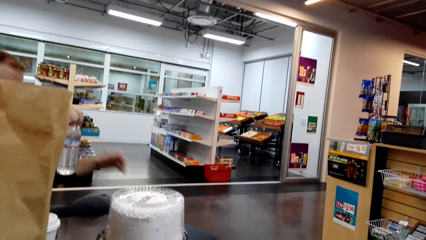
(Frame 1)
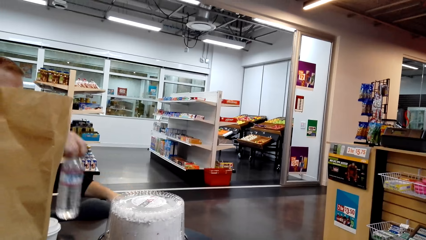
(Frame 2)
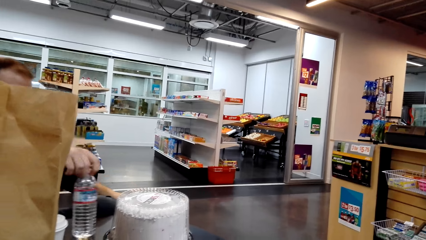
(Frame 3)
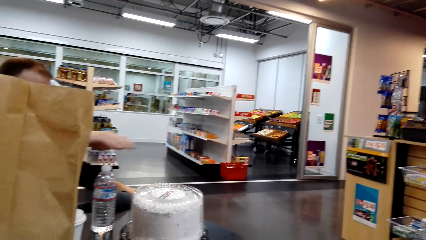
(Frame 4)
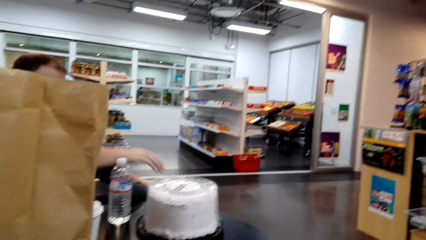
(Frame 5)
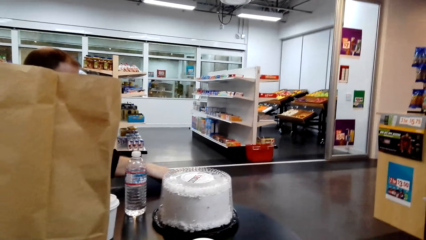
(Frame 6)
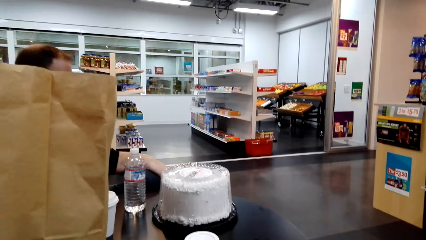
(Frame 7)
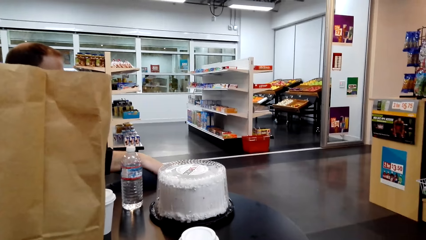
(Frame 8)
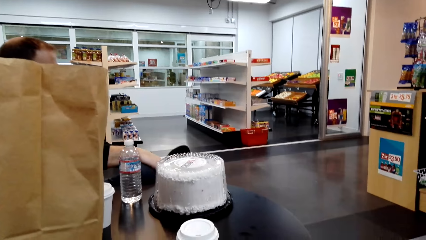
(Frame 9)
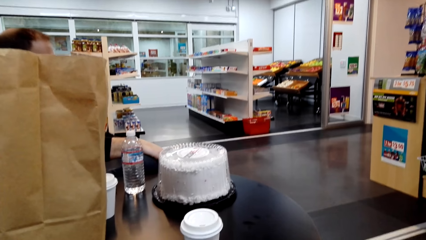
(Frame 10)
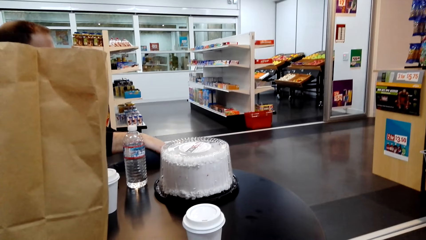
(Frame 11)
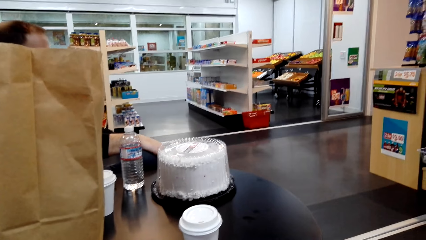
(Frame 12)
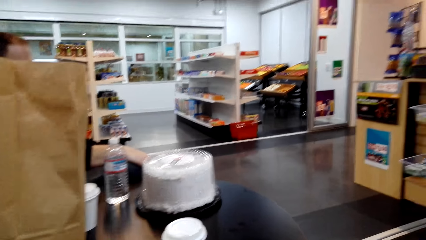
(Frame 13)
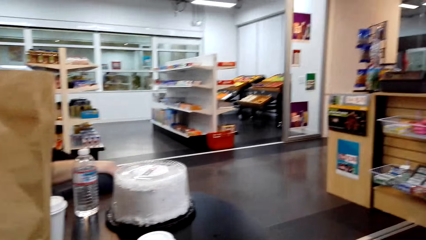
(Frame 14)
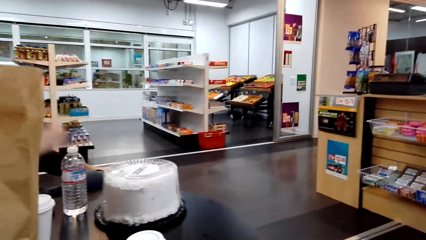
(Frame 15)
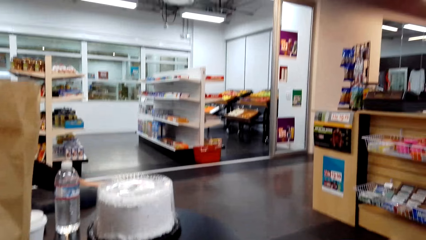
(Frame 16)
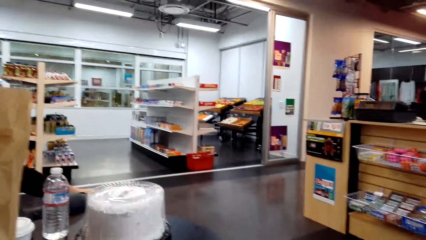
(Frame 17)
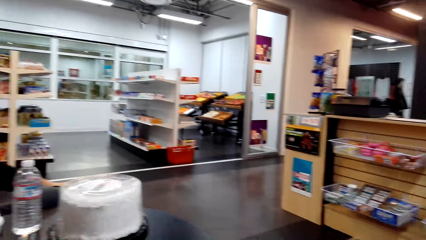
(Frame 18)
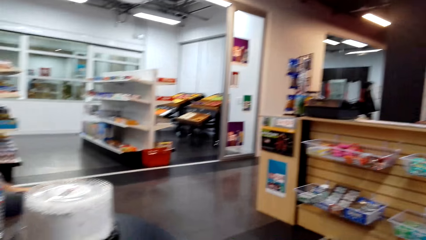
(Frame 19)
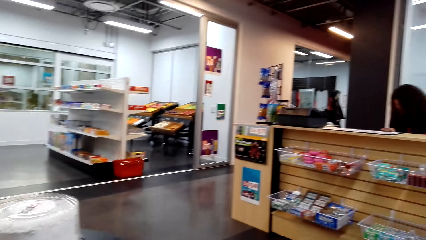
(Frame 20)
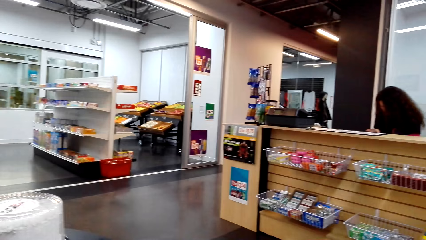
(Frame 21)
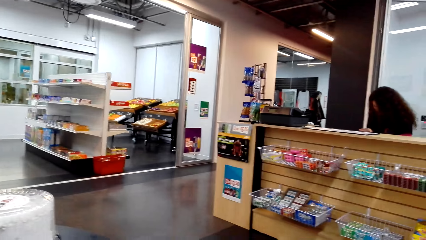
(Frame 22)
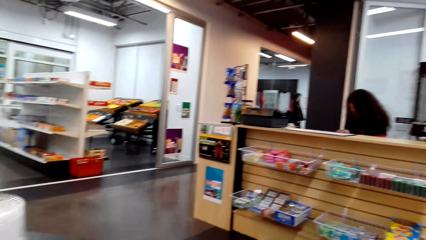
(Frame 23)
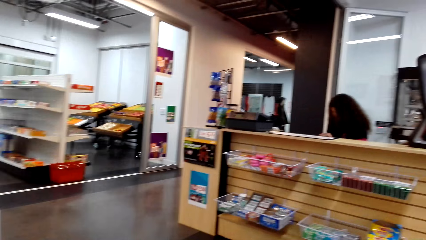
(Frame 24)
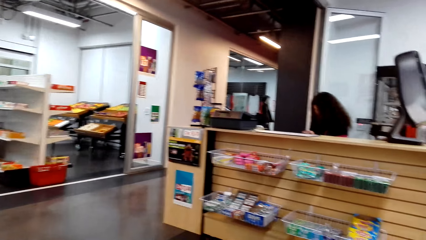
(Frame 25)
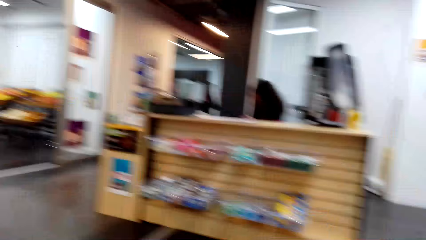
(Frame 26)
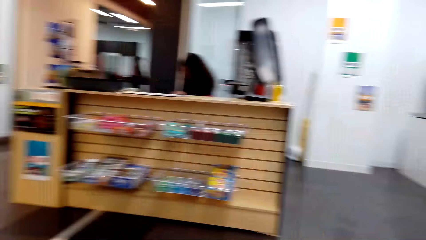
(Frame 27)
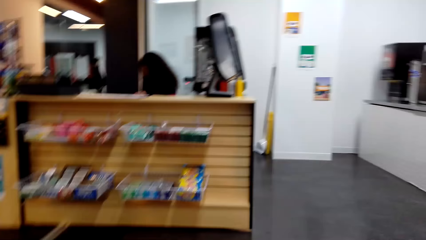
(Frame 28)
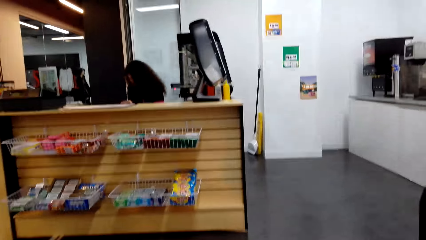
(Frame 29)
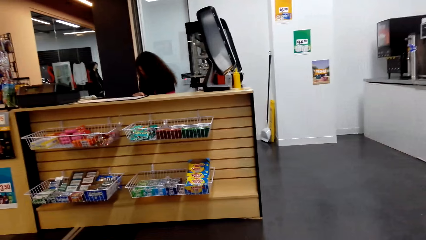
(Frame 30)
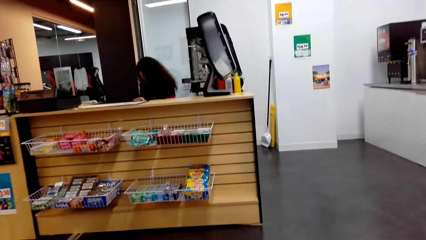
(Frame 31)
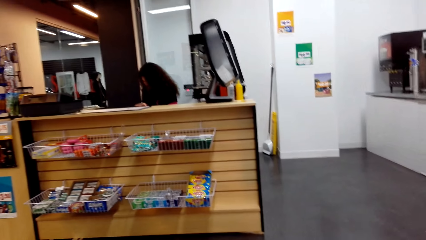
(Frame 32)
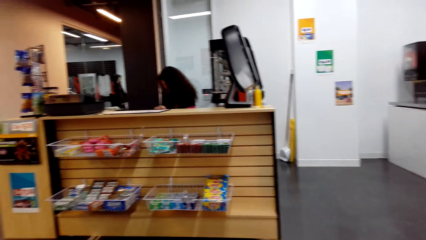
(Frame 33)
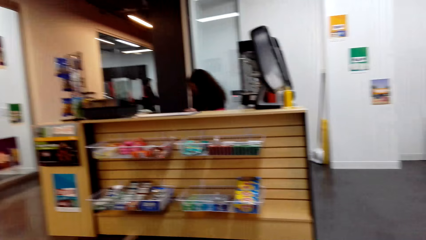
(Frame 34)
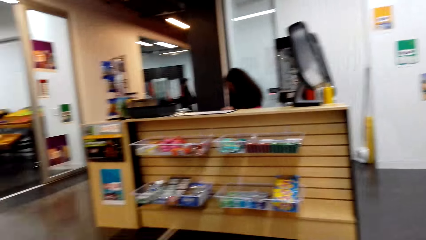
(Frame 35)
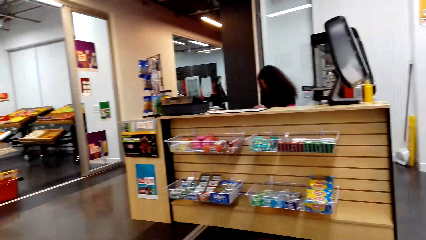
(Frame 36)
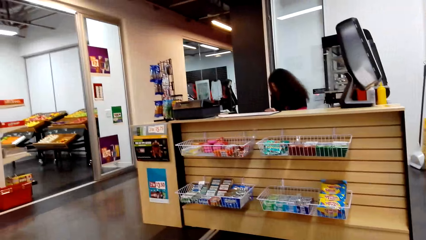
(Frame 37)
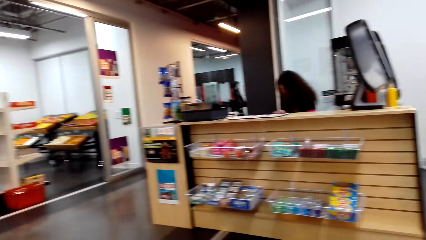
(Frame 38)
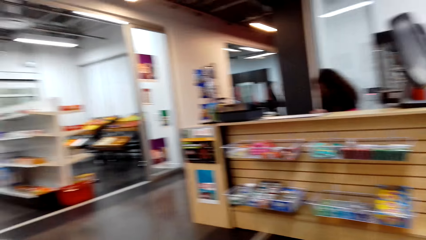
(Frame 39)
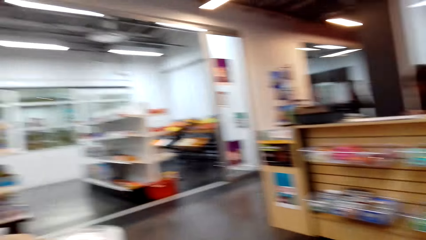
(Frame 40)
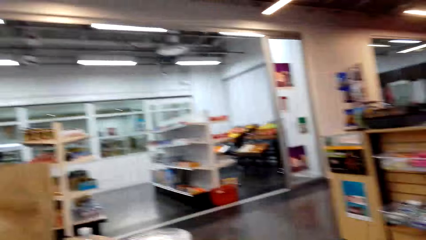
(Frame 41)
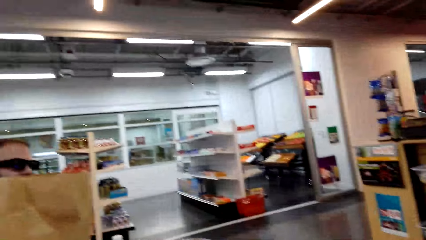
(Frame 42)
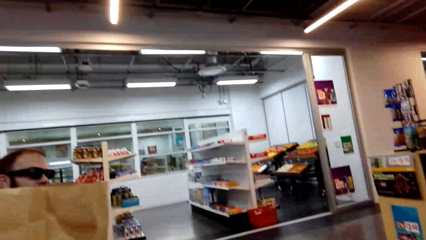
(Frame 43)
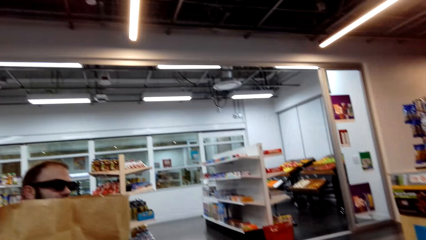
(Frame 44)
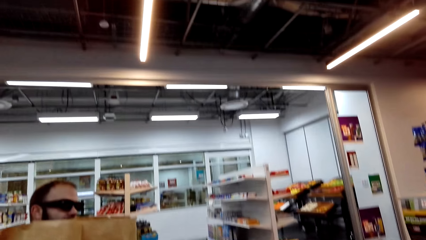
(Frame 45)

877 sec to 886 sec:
The camera wearer puts the water bottle on the table. A person puts the water on the table. The camera wearer looks around the supermarket.

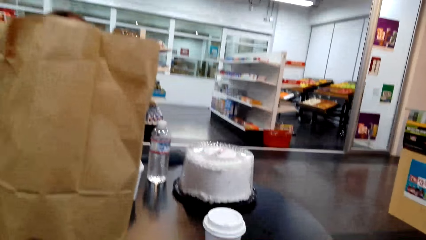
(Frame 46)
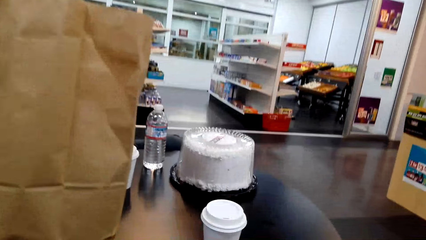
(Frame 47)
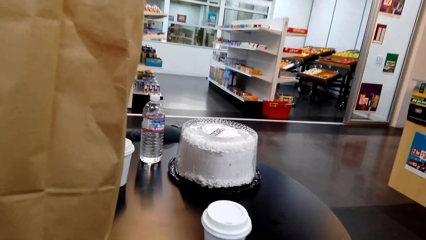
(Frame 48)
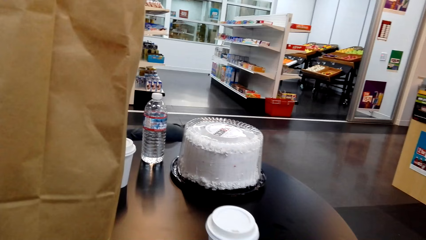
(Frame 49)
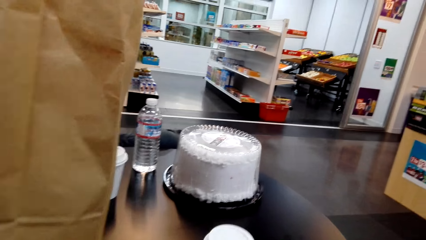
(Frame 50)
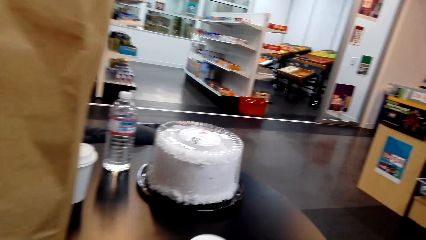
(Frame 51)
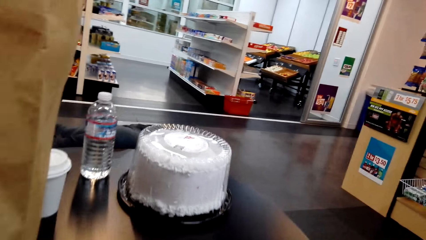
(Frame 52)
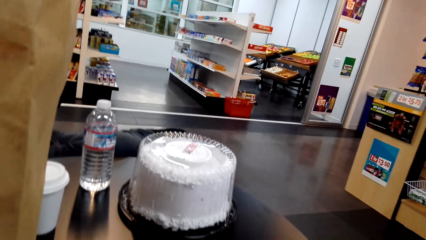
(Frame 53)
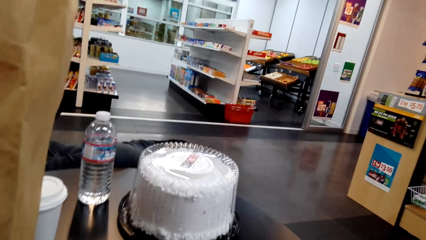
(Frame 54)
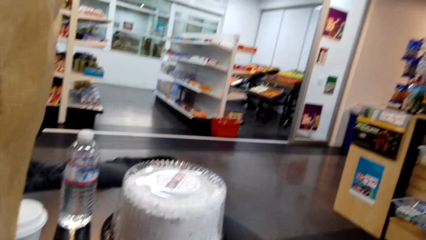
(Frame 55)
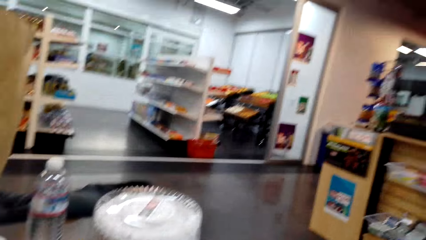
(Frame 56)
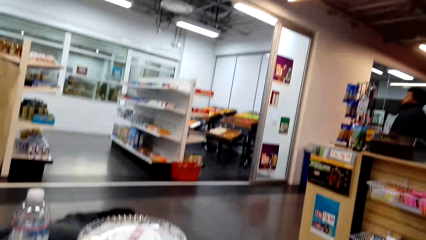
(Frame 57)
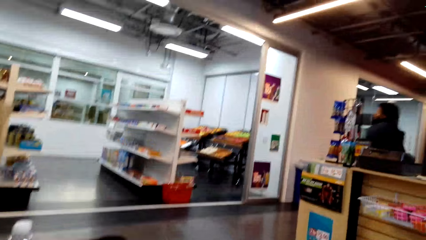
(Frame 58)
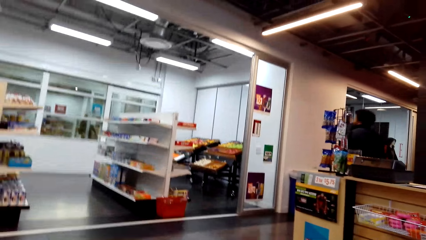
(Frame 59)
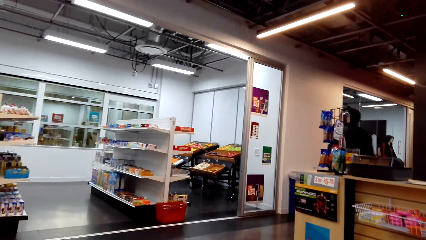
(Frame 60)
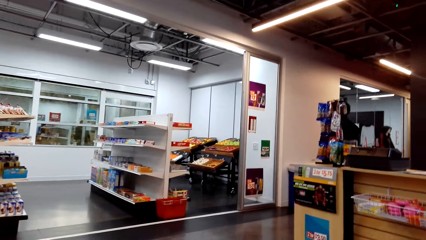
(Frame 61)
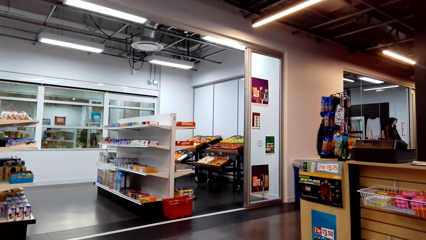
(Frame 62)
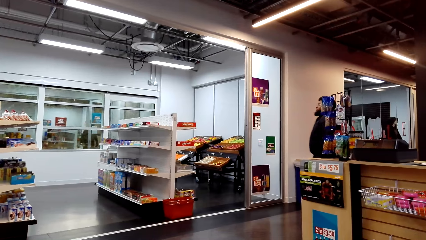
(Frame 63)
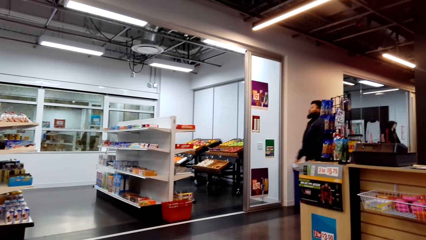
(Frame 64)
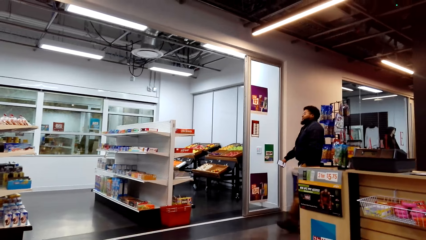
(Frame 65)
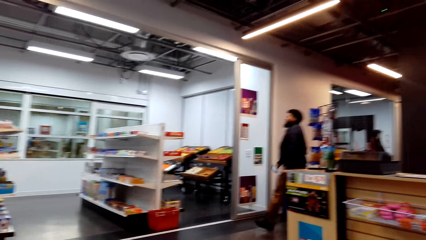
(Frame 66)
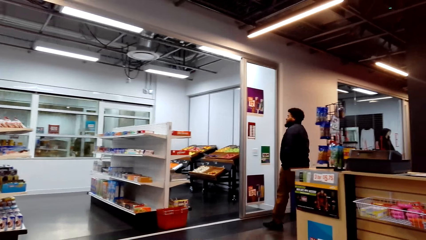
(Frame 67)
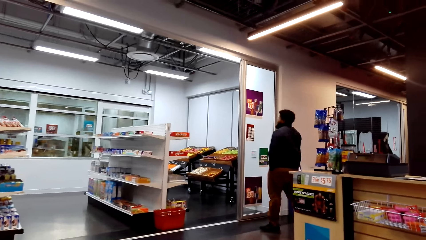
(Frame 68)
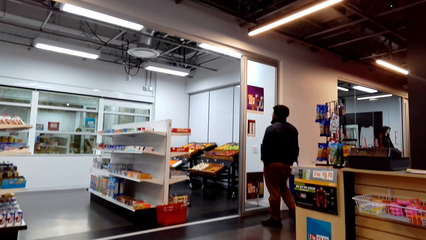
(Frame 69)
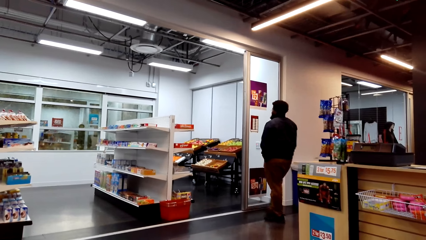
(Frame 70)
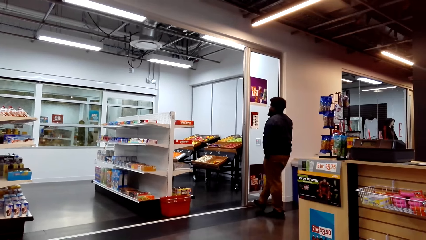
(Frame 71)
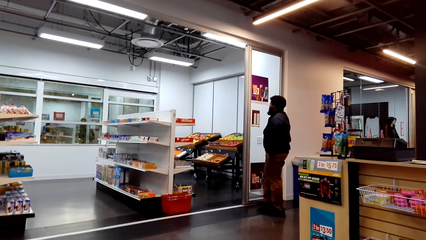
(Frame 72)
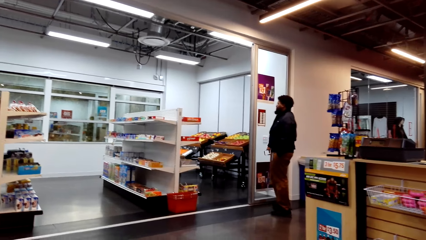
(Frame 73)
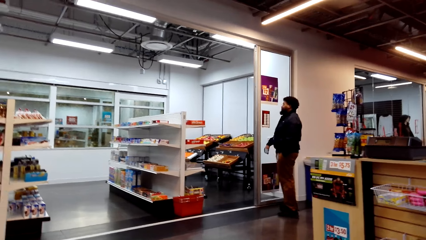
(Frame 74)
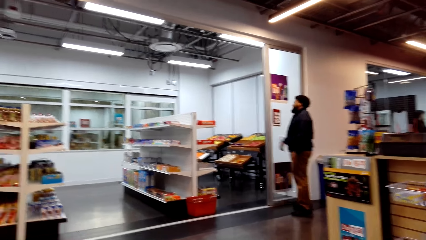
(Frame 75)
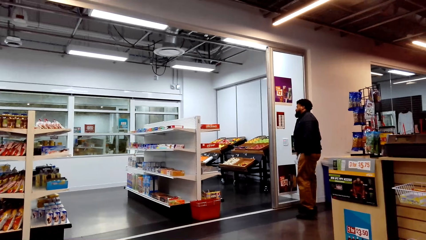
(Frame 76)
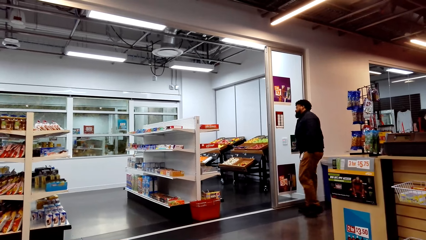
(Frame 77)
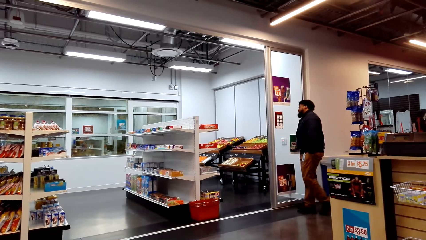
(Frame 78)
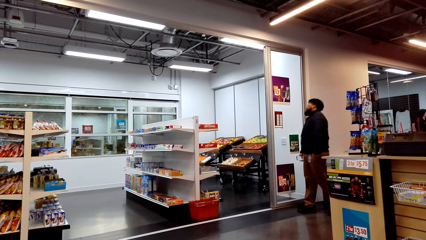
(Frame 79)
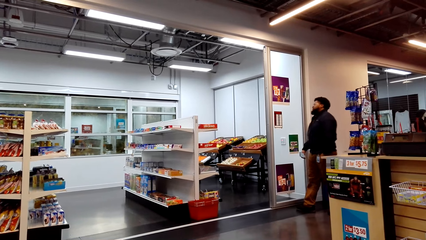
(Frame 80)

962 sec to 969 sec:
The camera wearer picks up the cup on the table.
